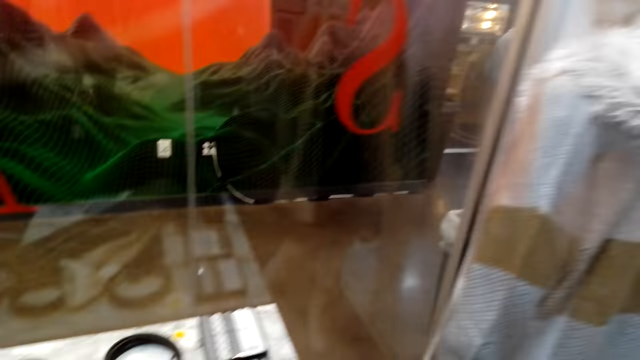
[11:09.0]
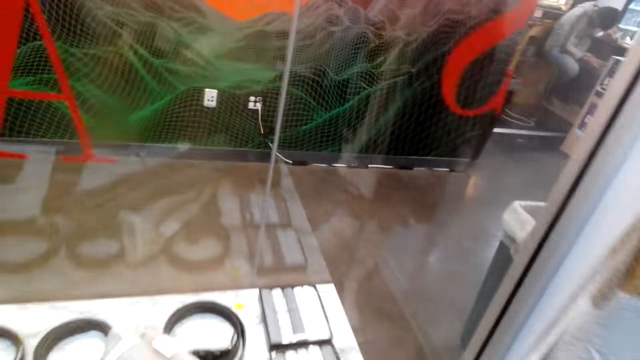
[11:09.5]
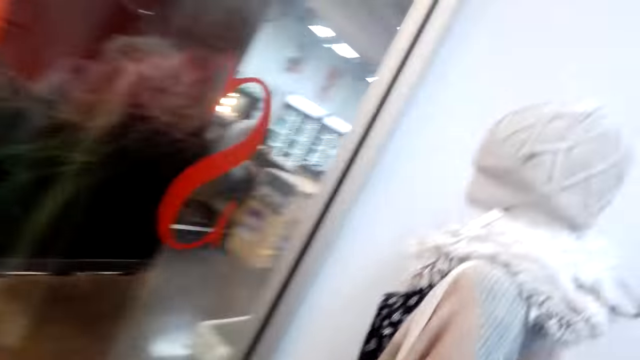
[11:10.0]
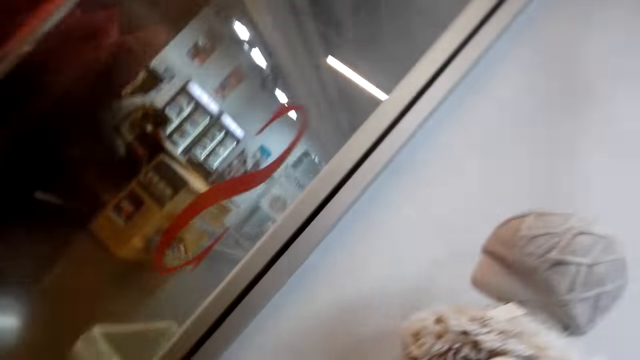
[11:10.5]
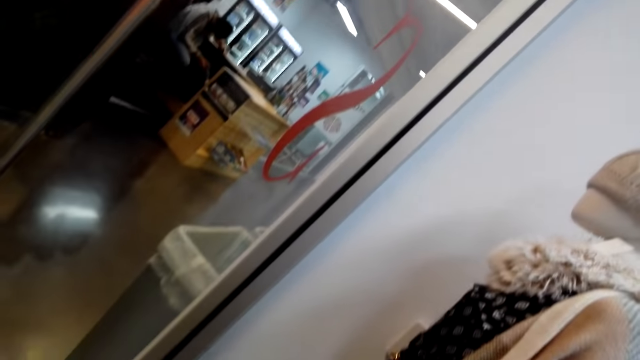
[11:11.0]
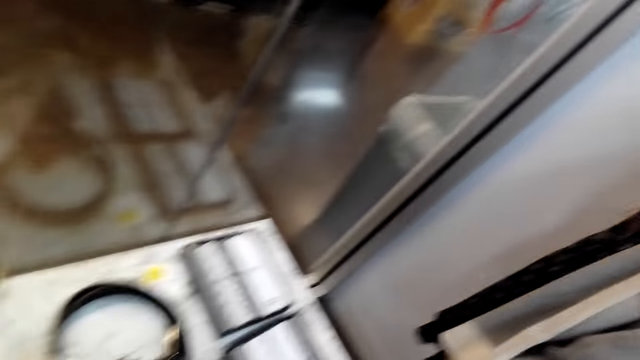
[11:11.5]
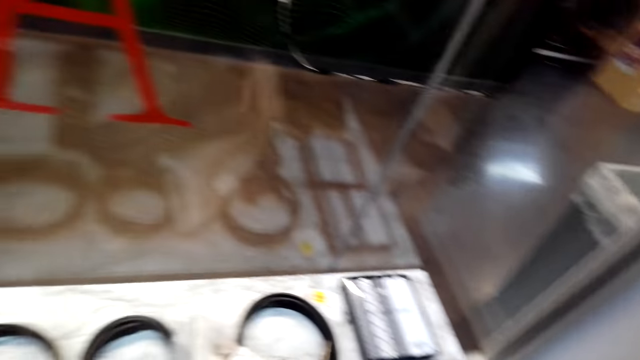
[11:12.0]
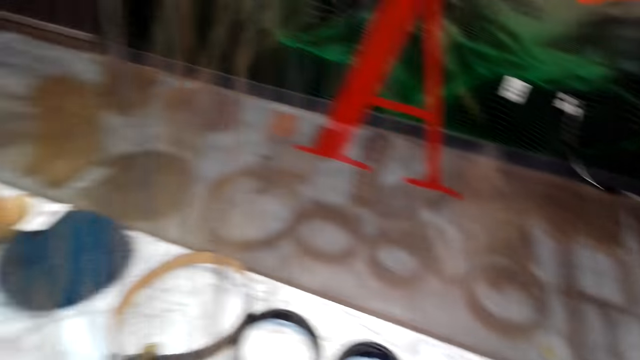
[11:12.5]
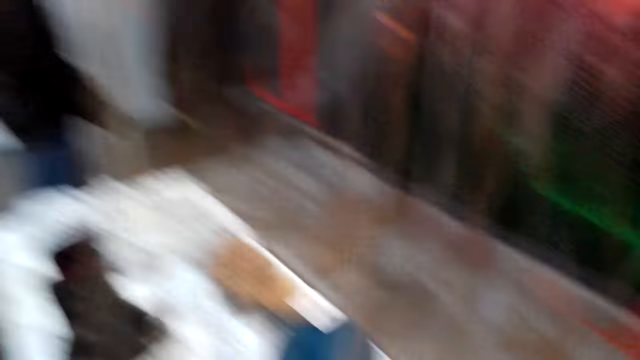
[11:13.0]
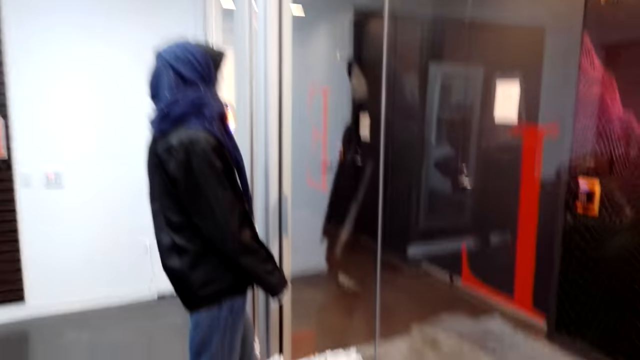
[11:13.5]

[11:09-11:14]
The camera wearer puts a winter scarf on a mannequin.

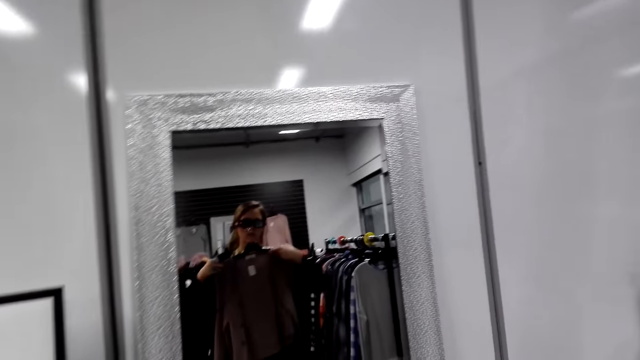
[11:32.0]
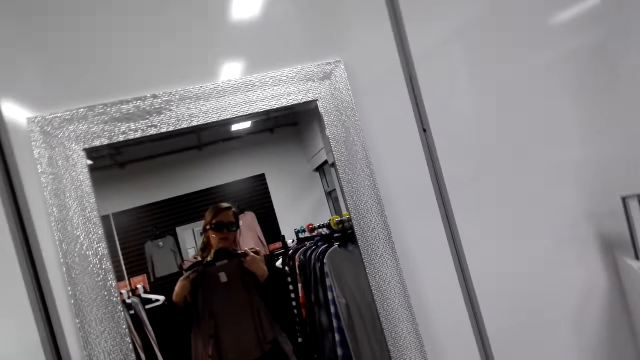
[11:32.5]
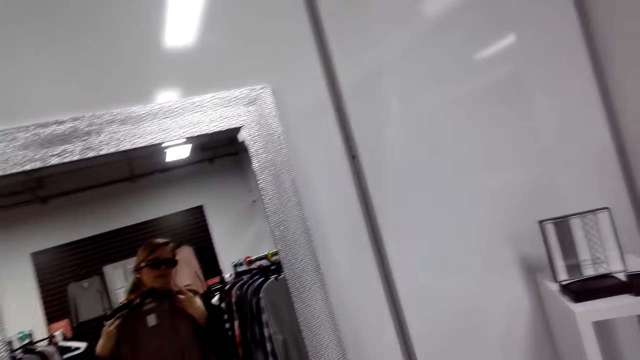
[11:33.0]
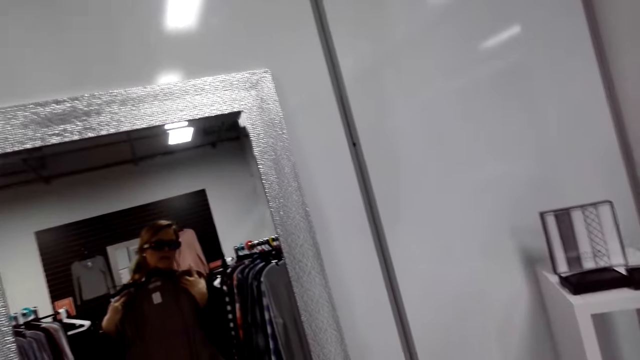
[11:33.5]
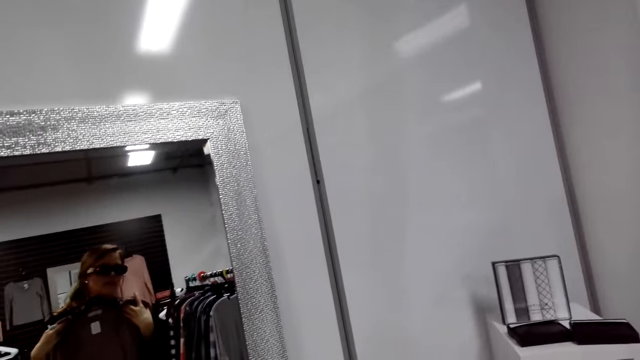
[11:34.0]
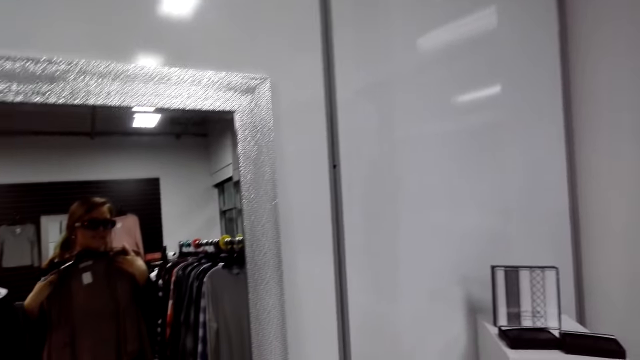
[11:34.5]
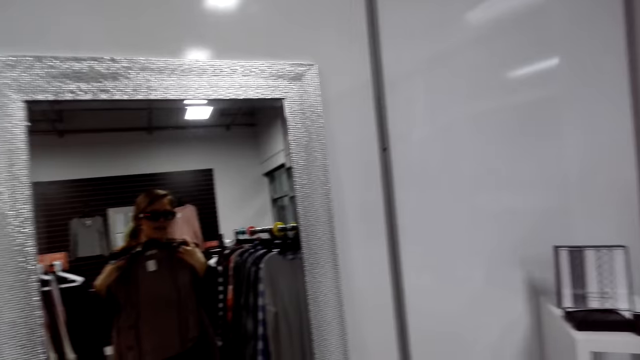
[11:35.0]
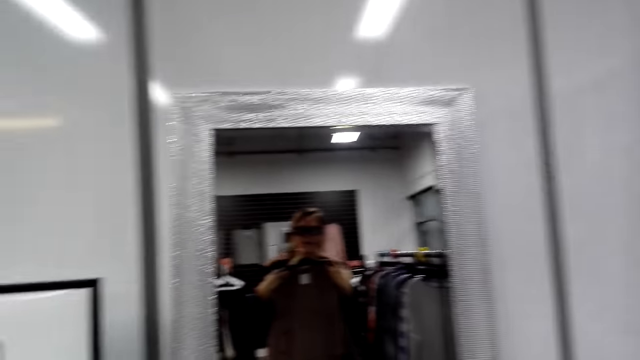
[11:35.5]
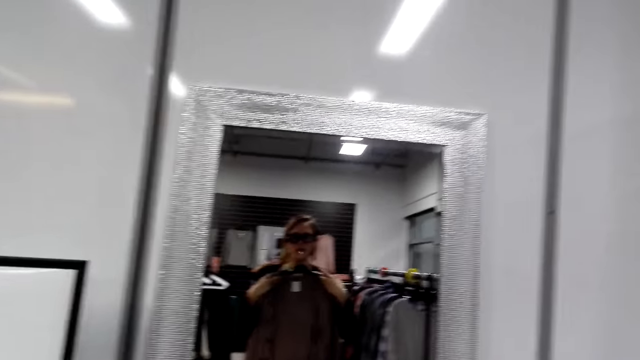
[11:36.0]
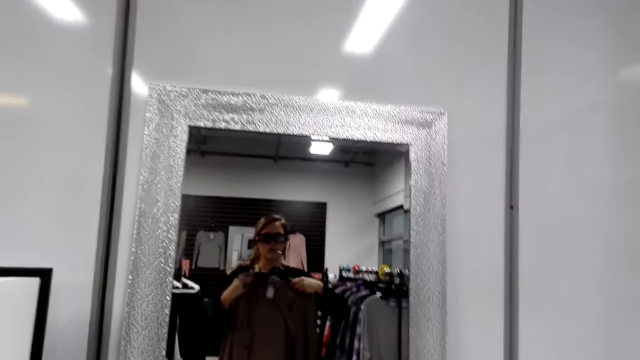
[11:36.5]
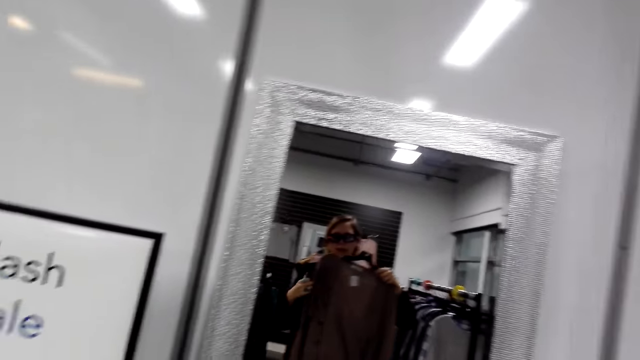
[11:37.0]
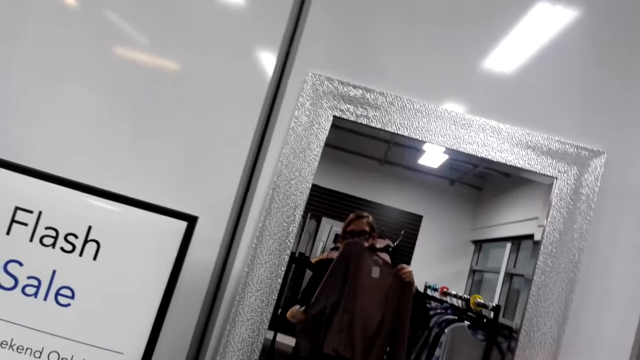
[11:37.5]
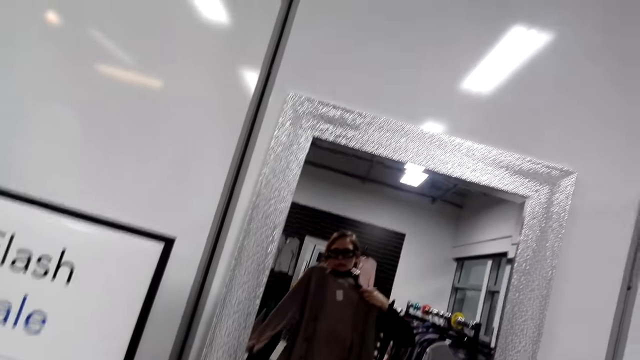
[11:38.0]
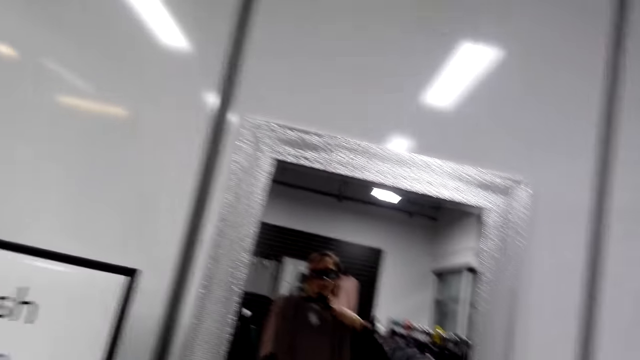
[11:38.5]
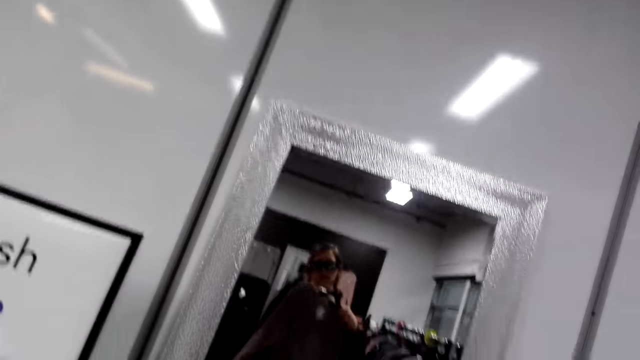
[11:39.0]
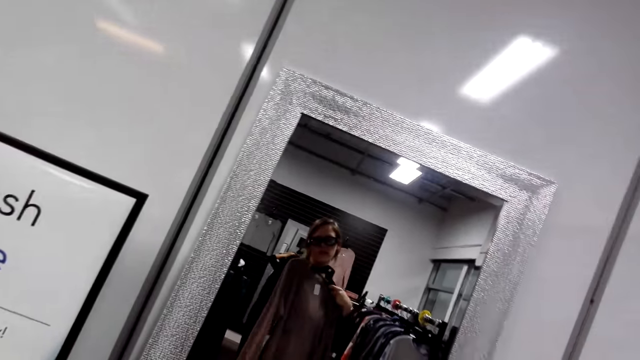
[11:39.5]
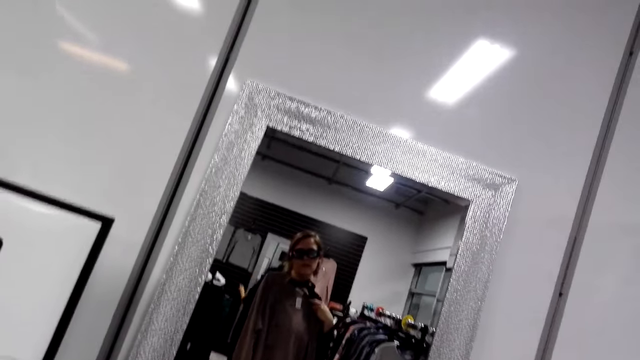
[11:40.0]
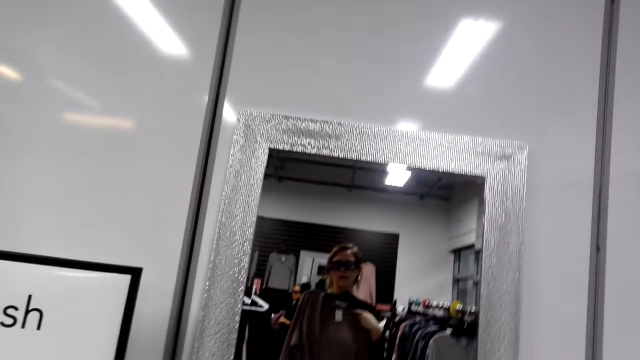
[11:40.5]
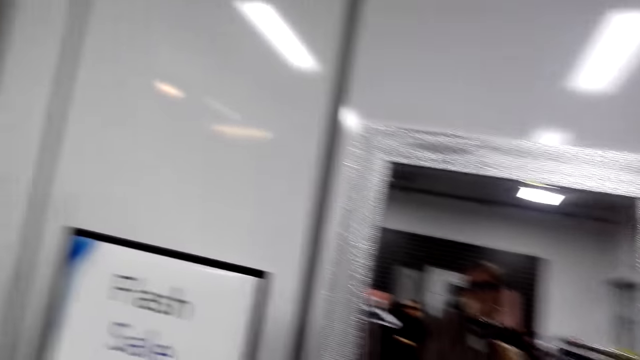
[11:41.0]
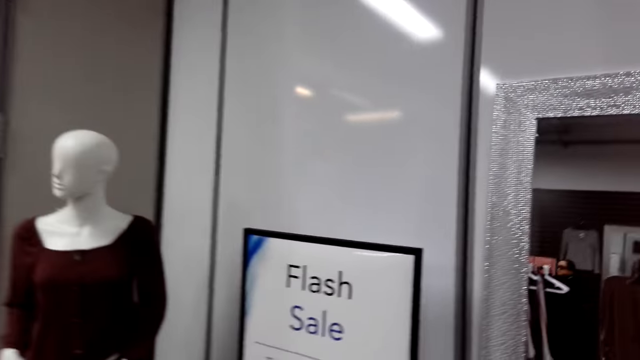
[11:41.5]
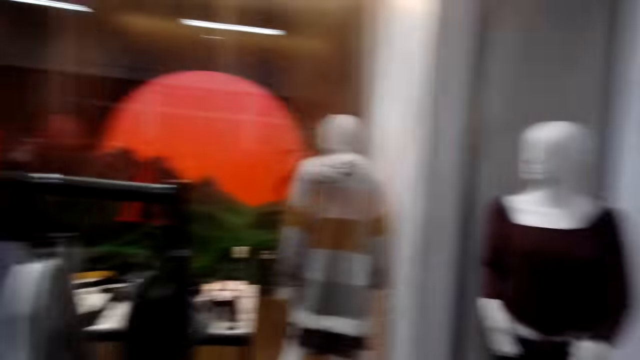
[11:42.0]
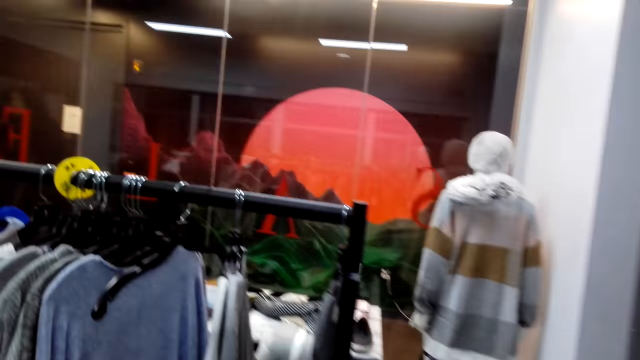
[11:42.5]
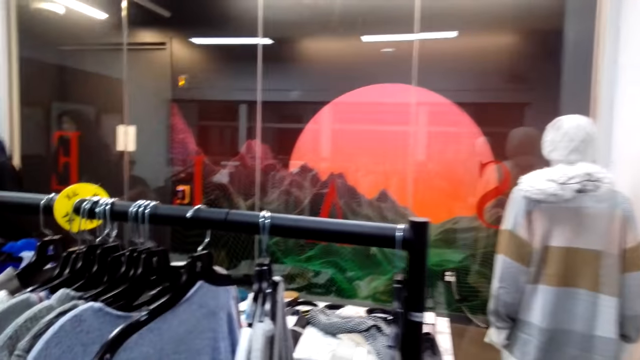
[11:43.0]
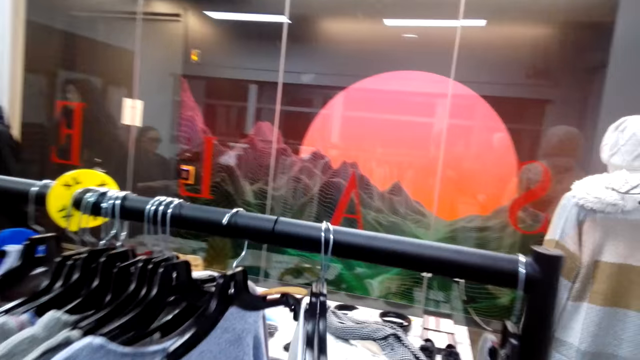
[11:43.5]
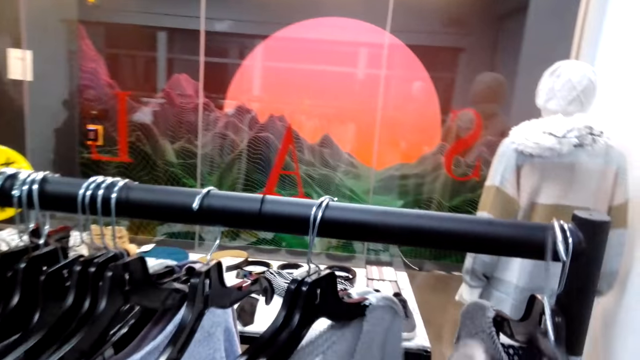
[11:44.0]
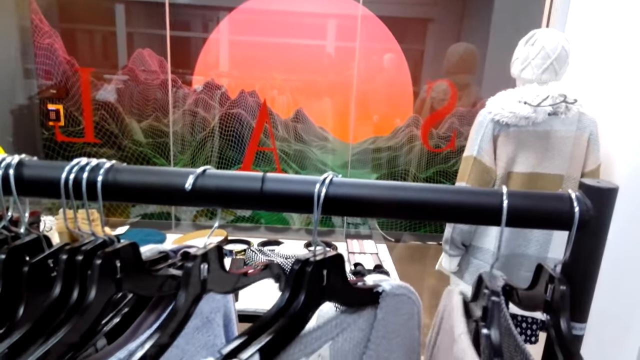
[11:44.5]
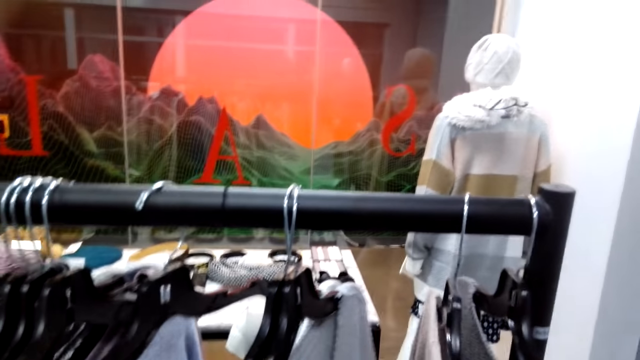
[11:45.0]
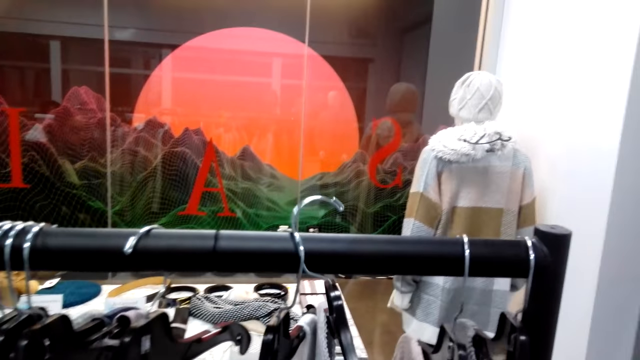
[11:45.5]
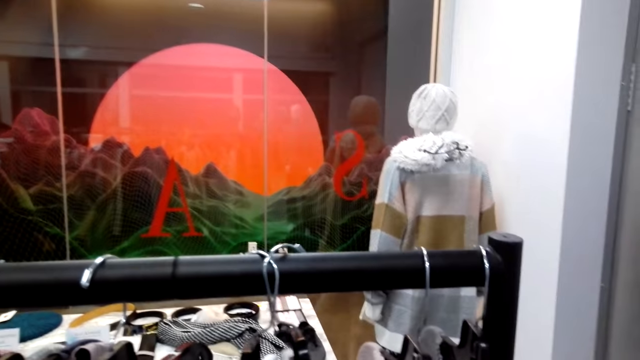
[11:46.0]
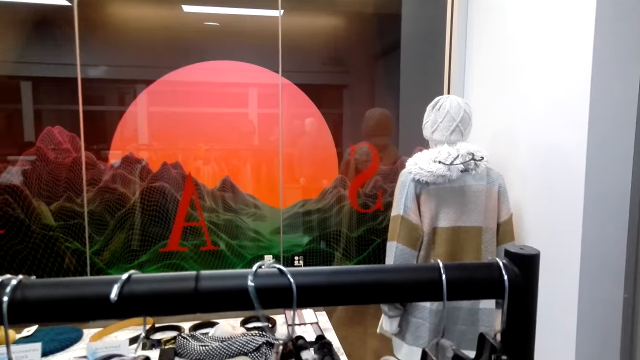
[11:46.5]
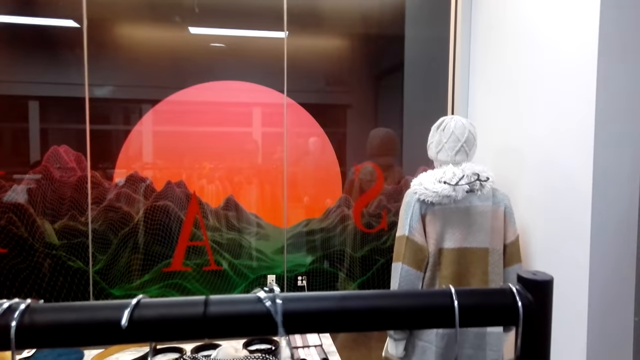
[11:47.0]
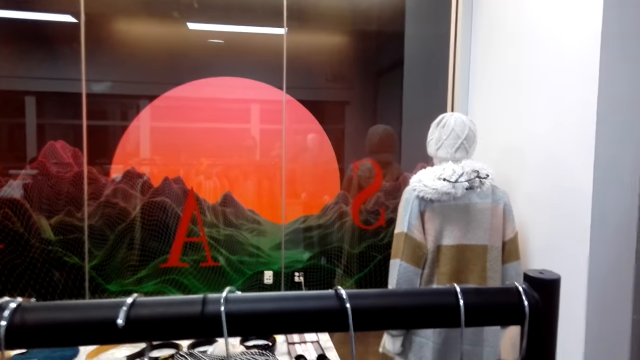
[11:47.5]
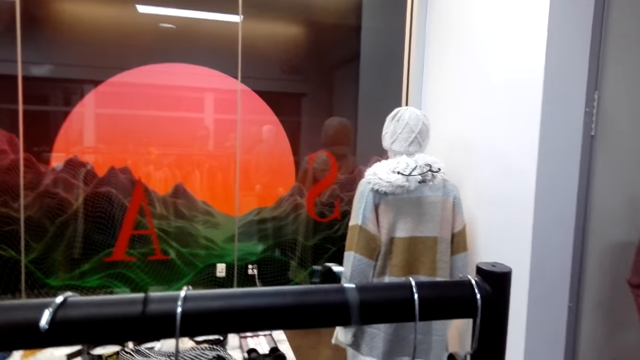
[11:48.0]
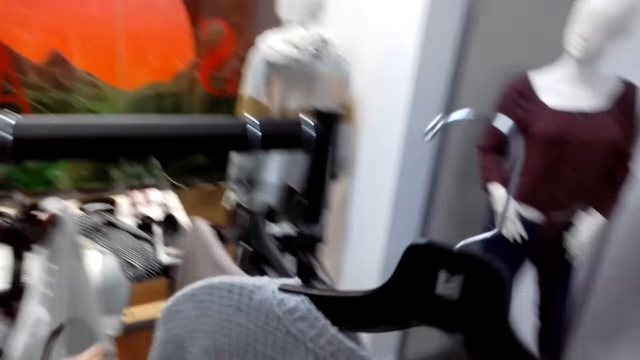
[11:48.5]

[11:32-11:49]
The camera wearer holds clothes on a hanger. They turn to the side. They hold the clothes on the hanger. They look at a cloth in a mirror. They turn to the side. They walk around. They hold the clothes on the hanger. They hang the cloth on the line.
